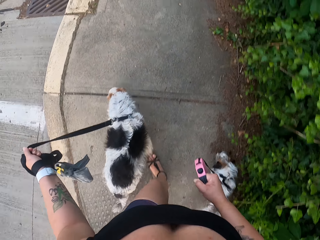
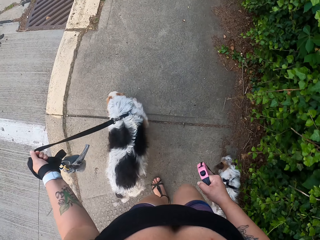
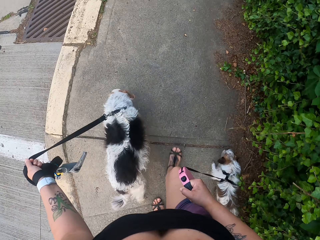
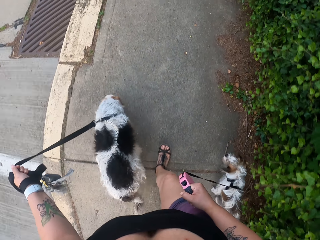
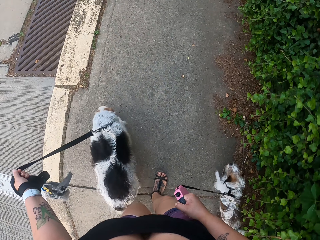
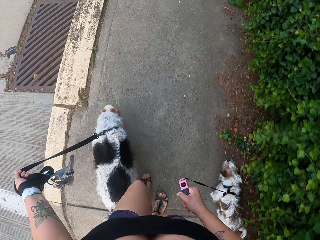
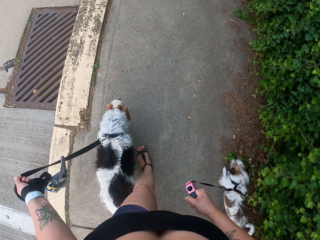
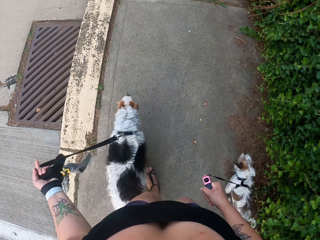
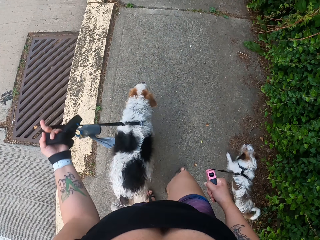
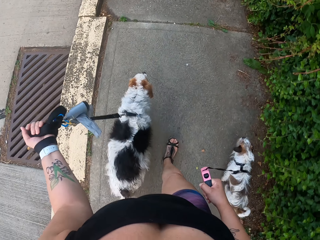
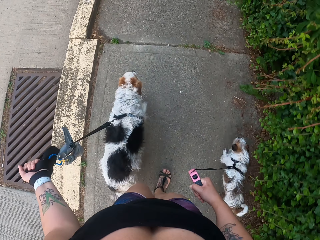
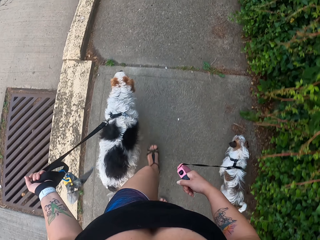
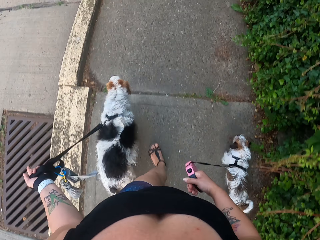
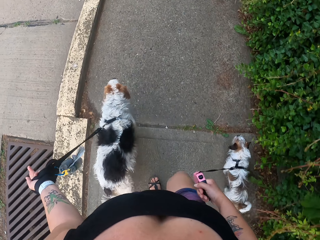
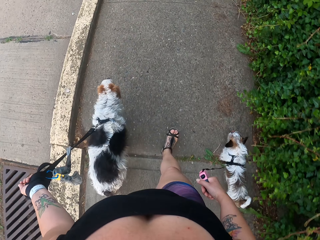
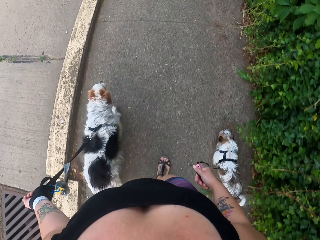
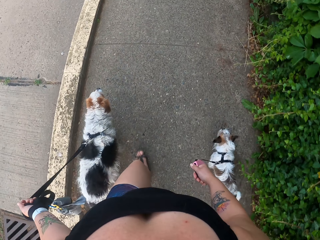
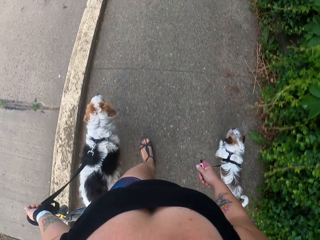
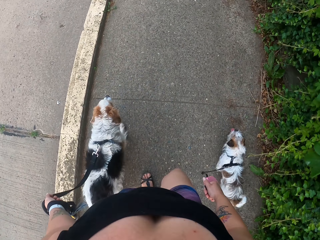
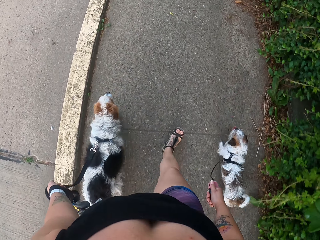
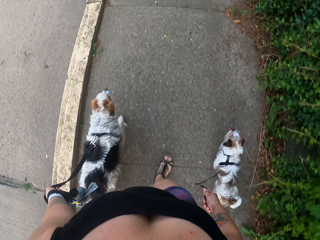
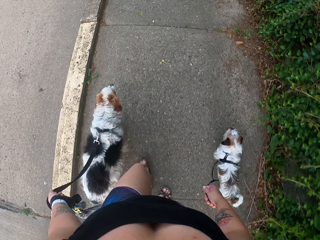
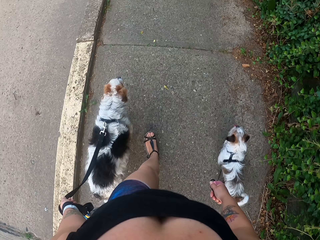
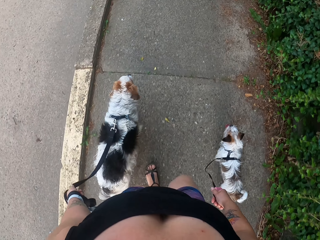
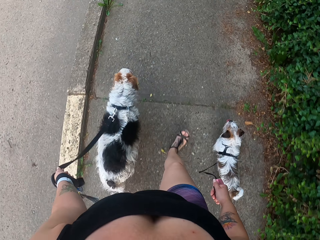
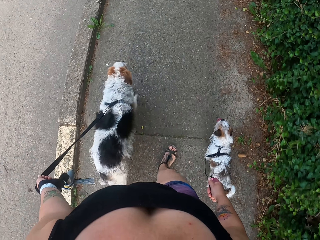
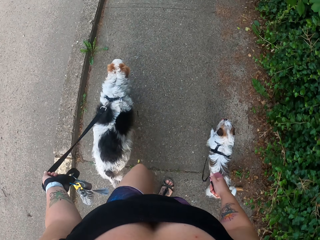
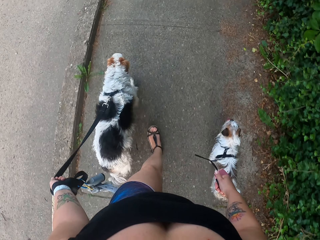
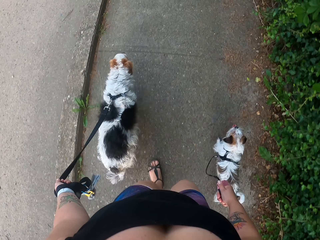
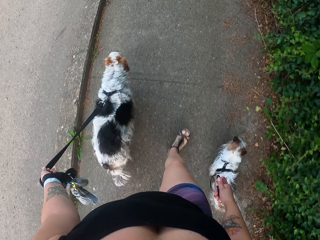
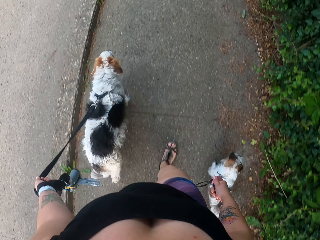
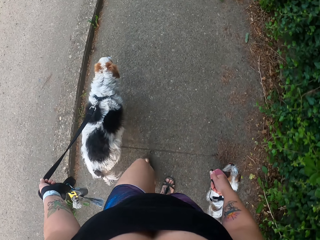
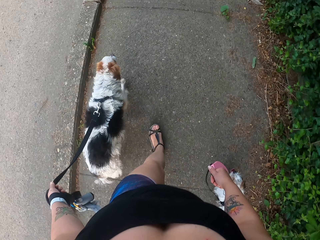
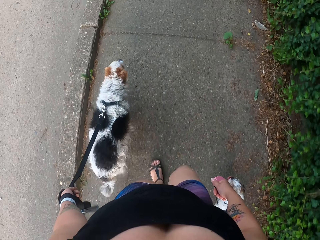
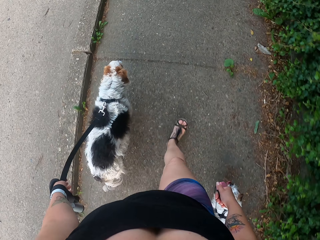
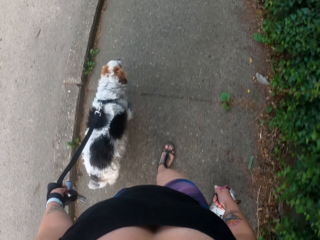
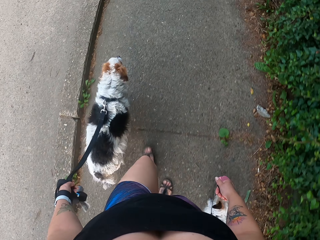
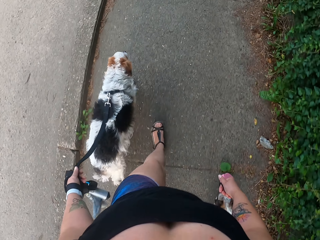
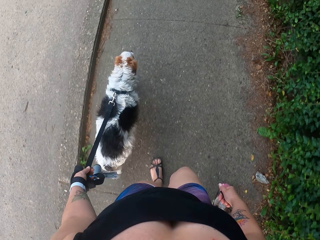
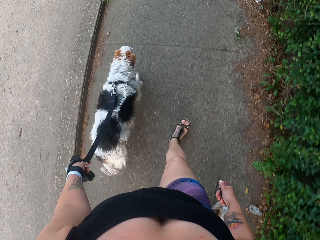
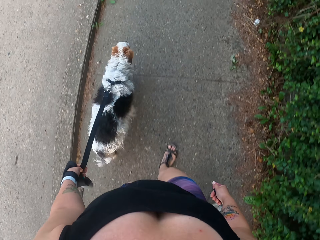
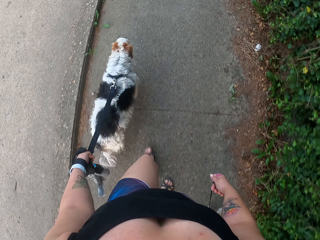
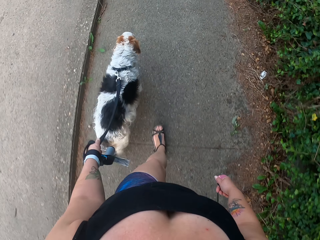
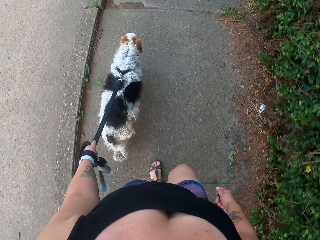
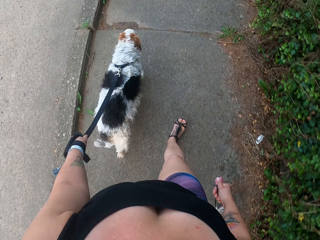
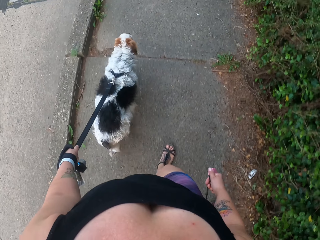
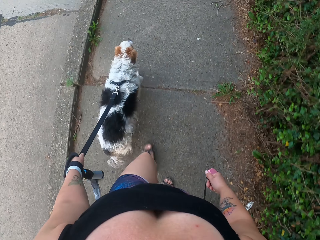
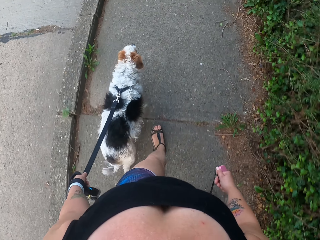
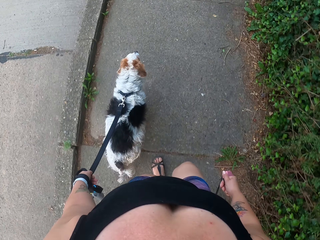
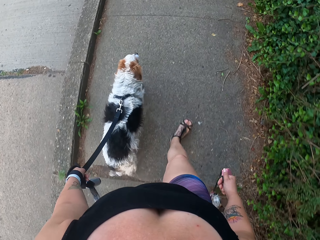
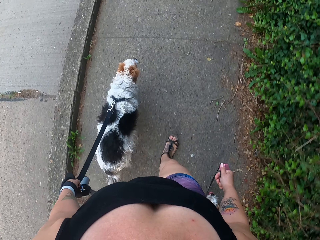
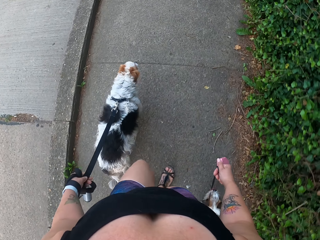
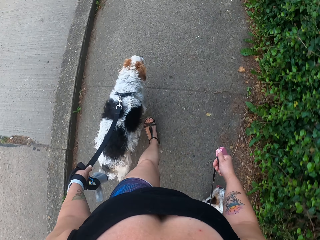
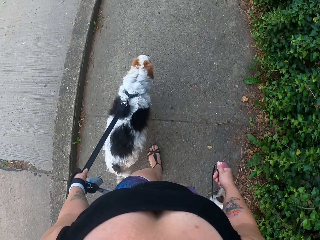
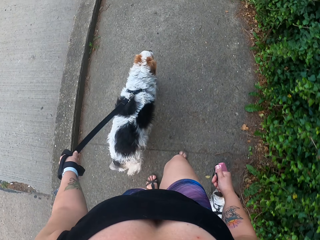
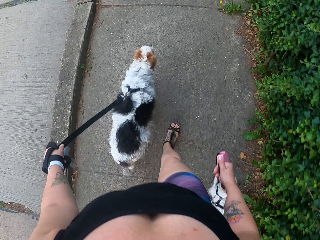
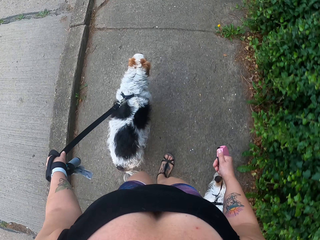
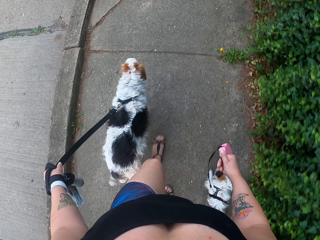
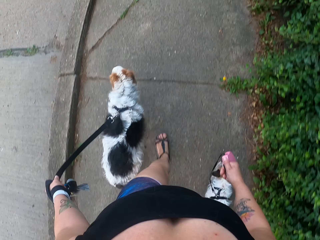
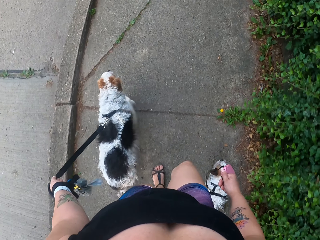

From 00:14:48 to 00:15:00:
The camera wearer adjusts the dog leash on a dog with a hand. They walk around the sidewalk.

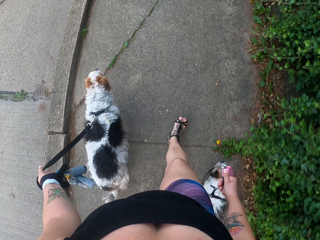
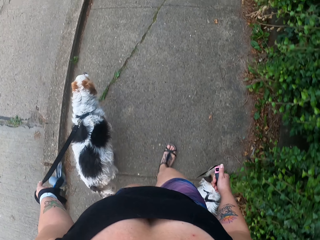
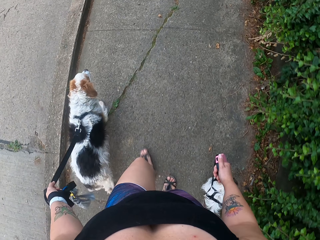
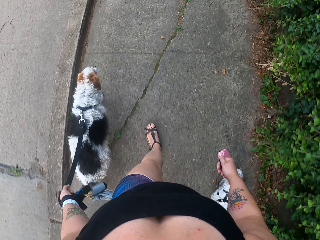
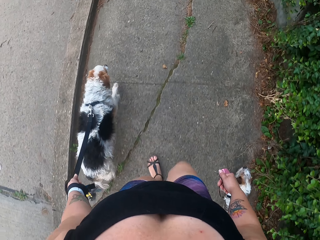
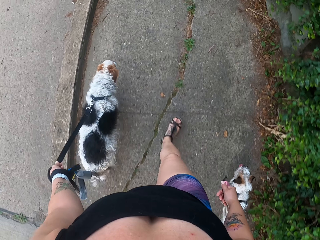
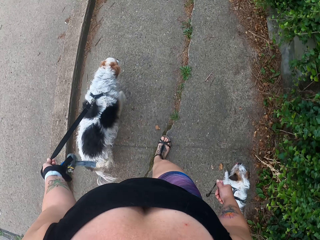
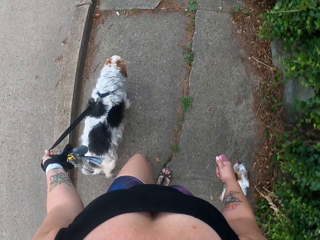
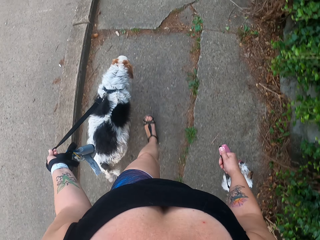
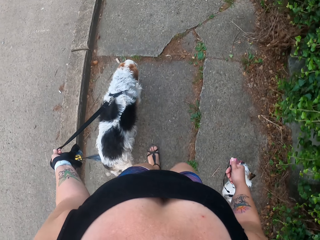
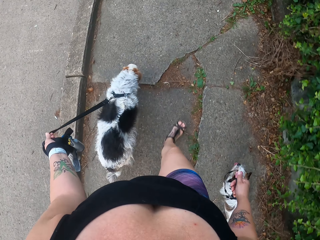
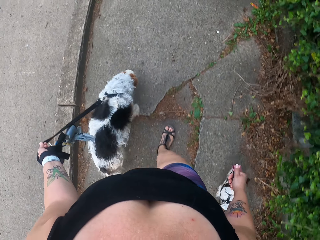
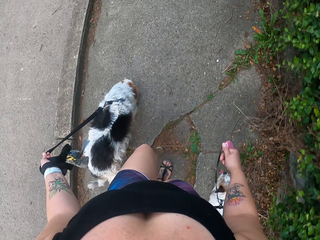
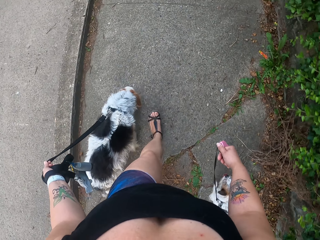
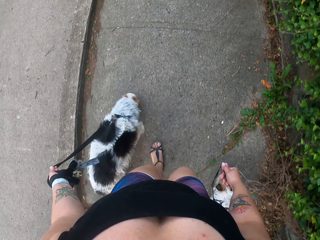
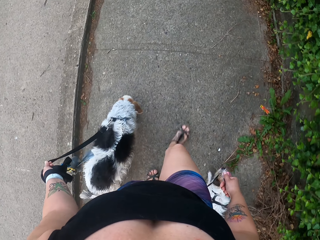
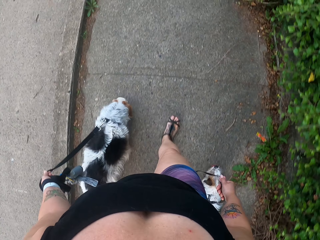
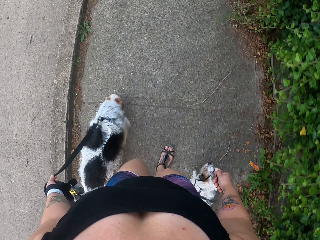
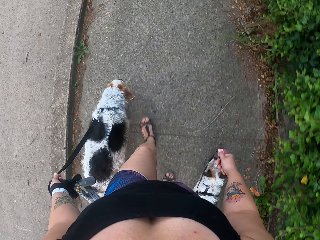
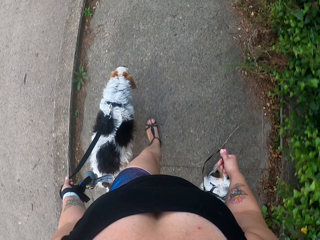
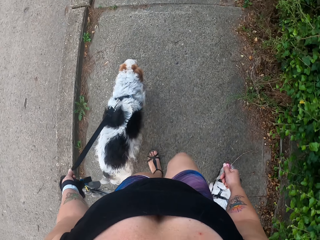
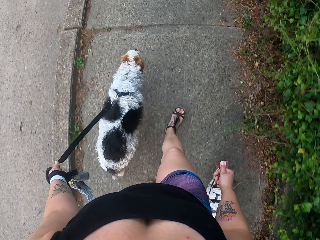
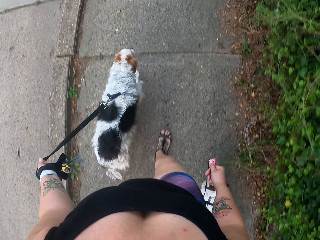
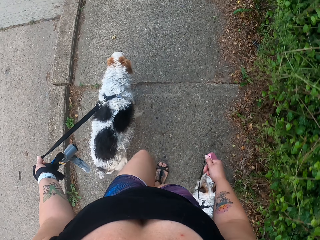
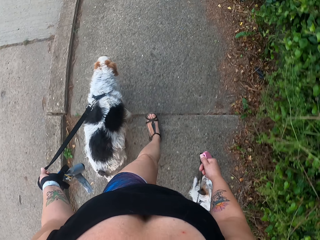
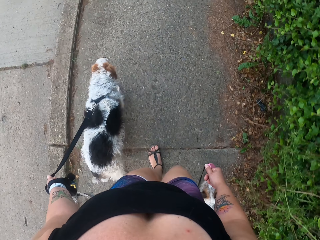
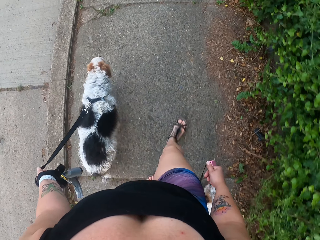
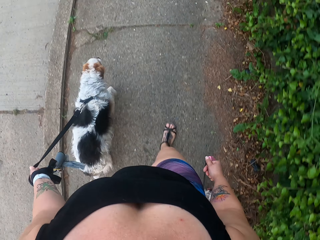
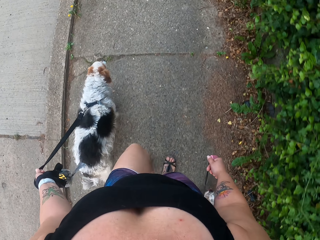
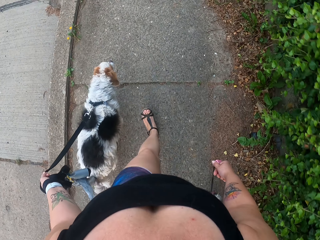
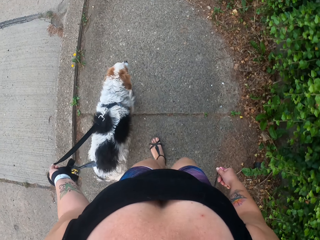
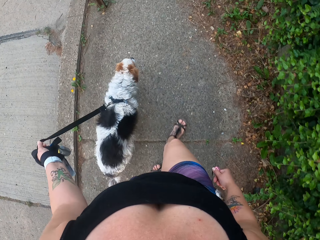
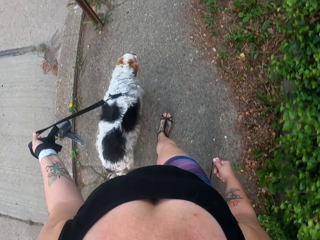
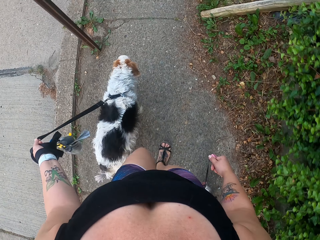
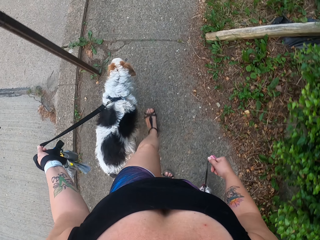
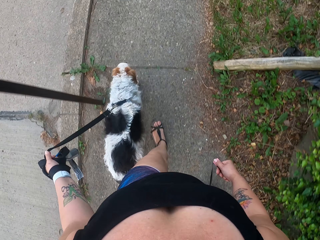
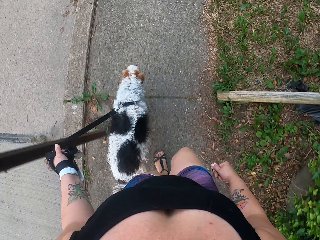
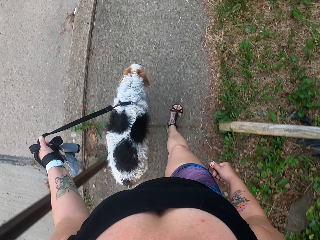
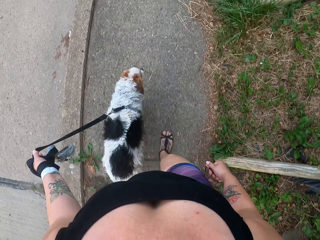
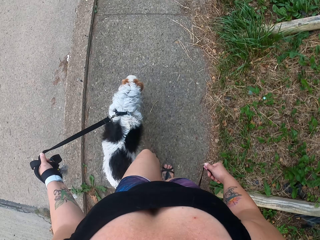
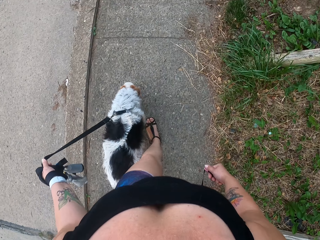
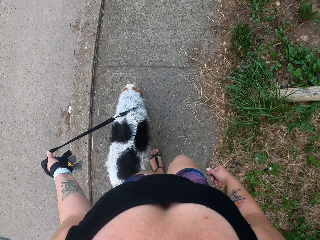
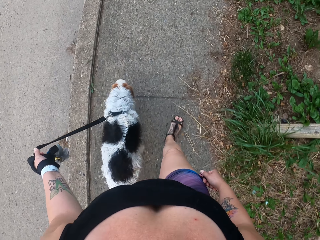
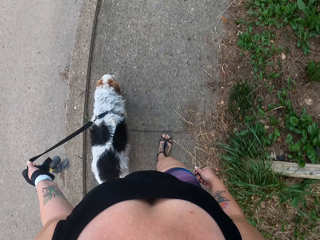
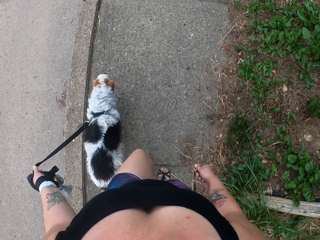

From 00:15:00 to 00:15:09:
The camera wearer adjusts the dog leash on a dog with a hand. They walk around the sidewalk.
